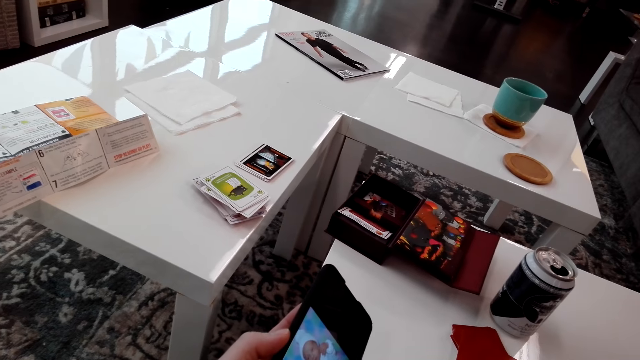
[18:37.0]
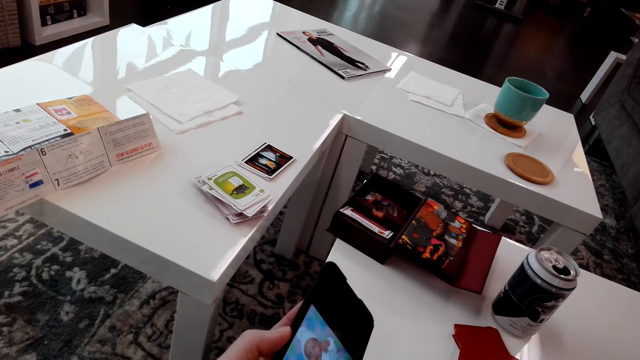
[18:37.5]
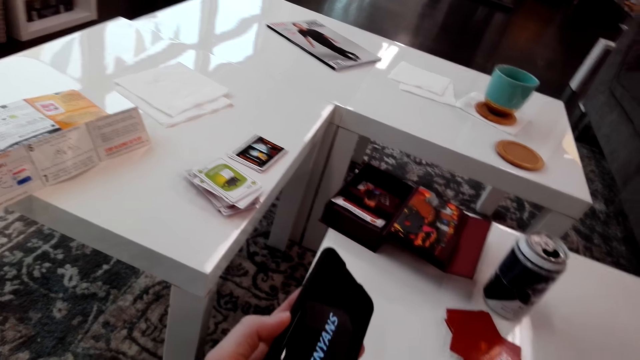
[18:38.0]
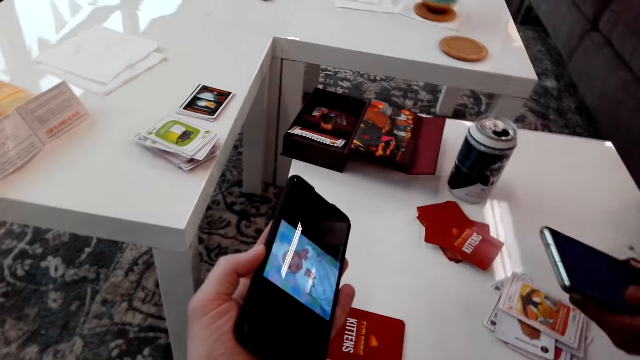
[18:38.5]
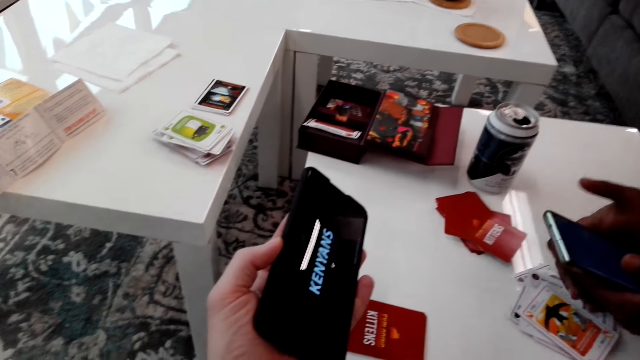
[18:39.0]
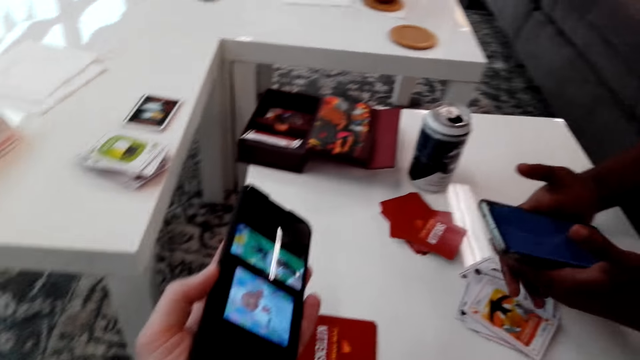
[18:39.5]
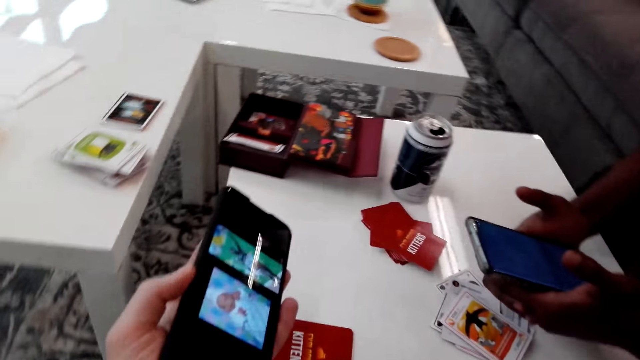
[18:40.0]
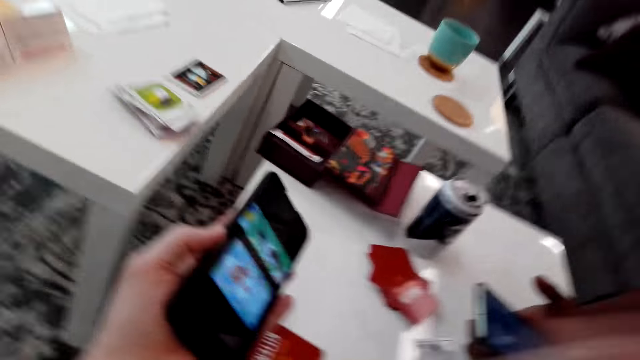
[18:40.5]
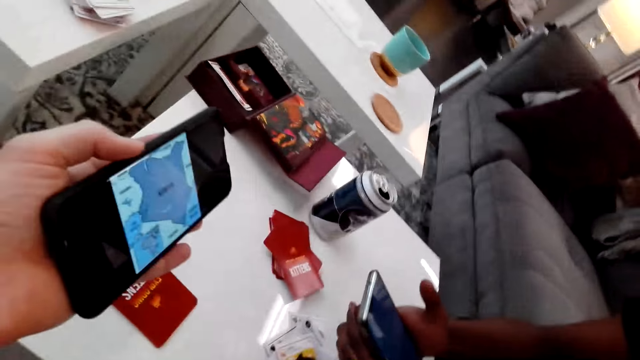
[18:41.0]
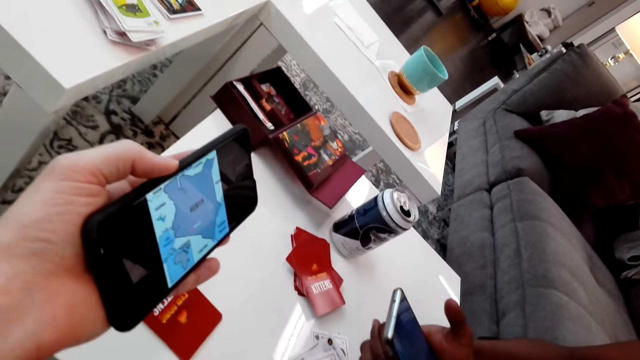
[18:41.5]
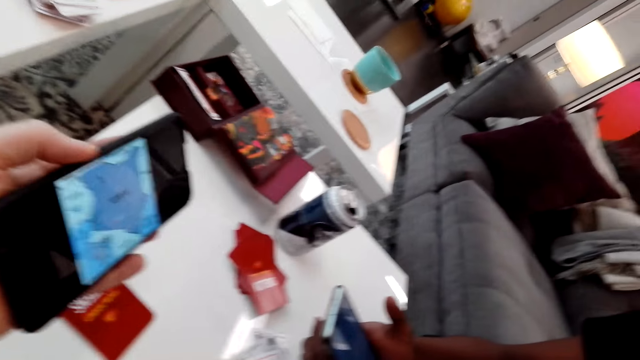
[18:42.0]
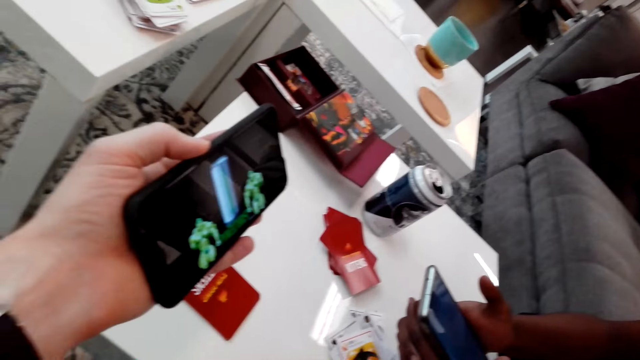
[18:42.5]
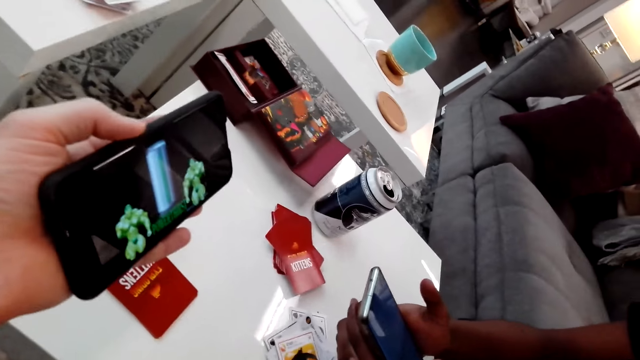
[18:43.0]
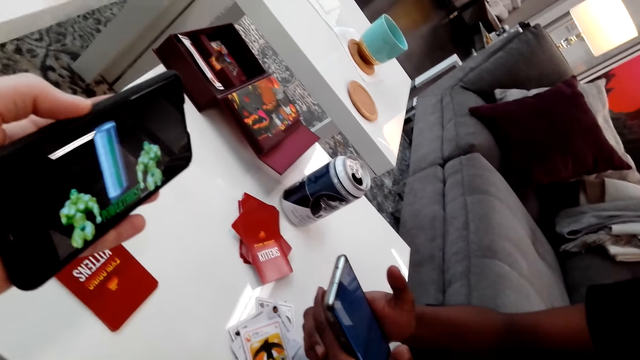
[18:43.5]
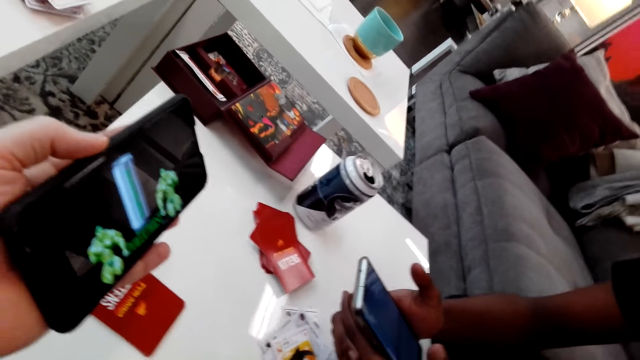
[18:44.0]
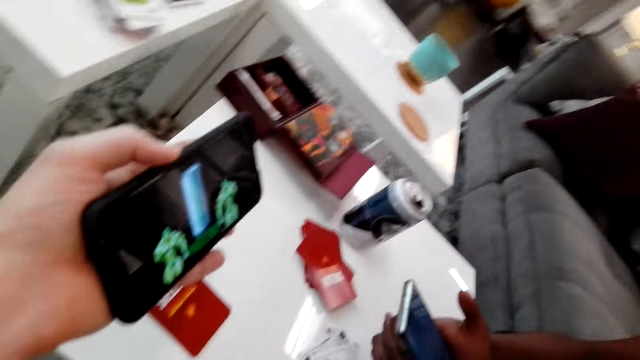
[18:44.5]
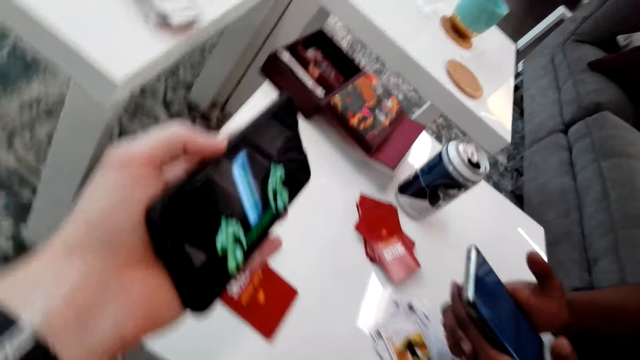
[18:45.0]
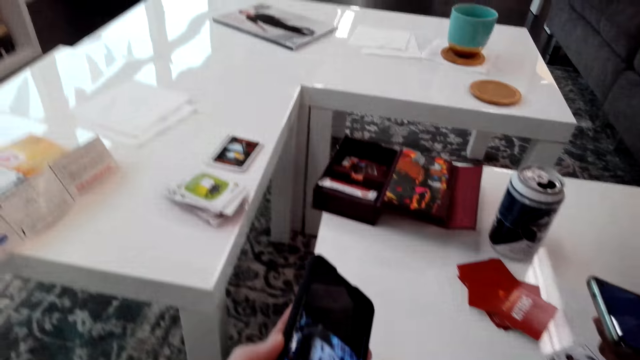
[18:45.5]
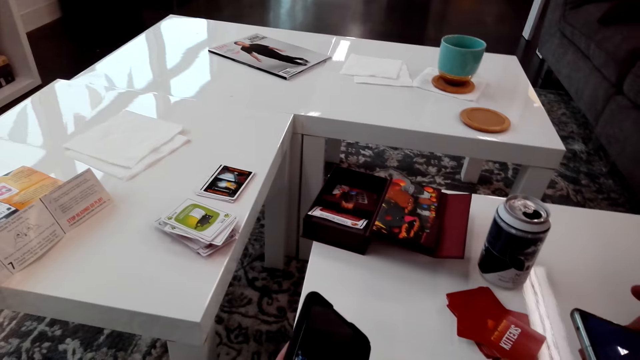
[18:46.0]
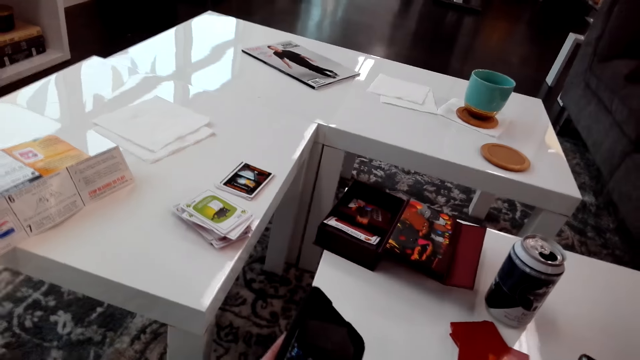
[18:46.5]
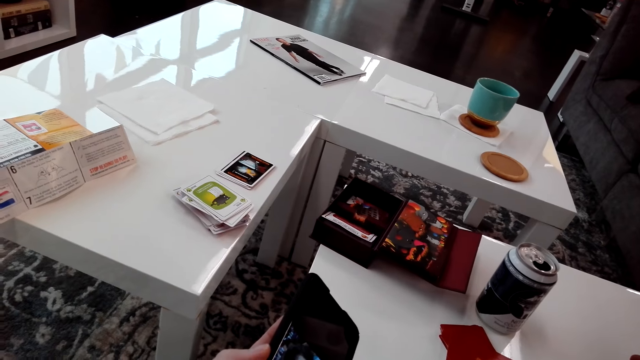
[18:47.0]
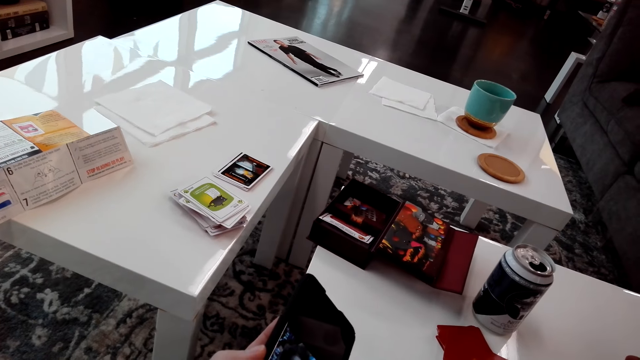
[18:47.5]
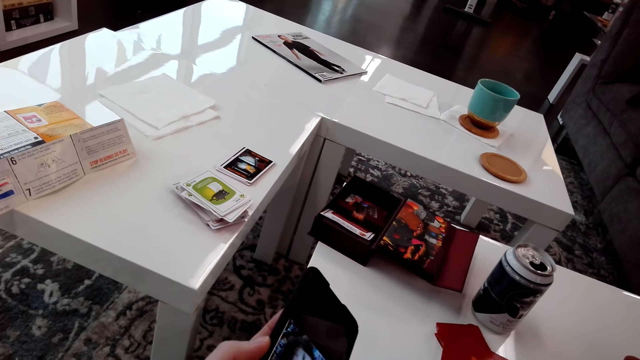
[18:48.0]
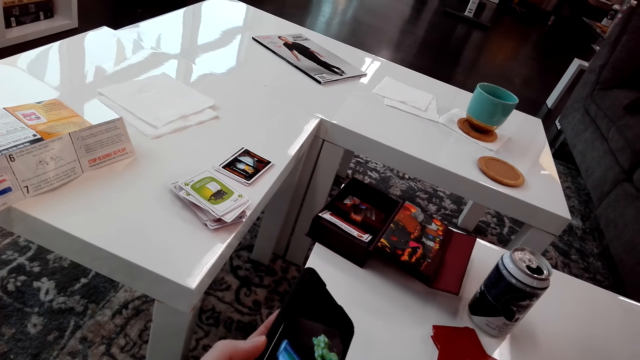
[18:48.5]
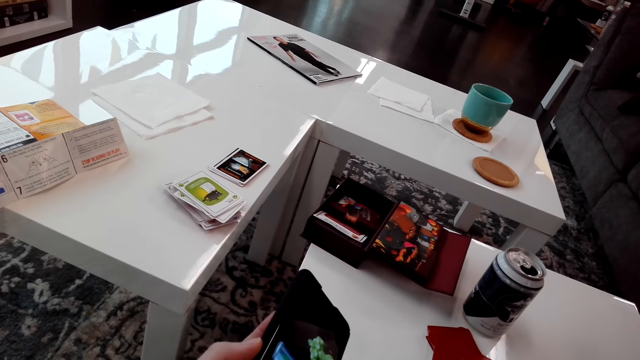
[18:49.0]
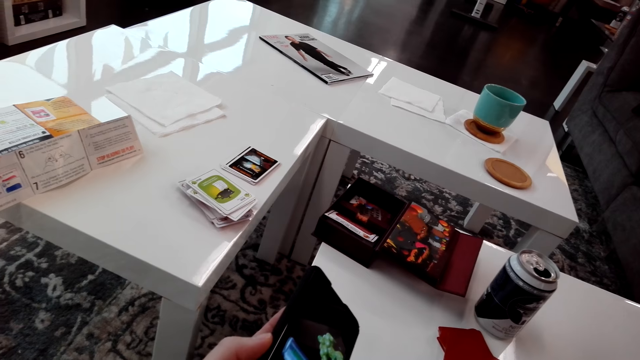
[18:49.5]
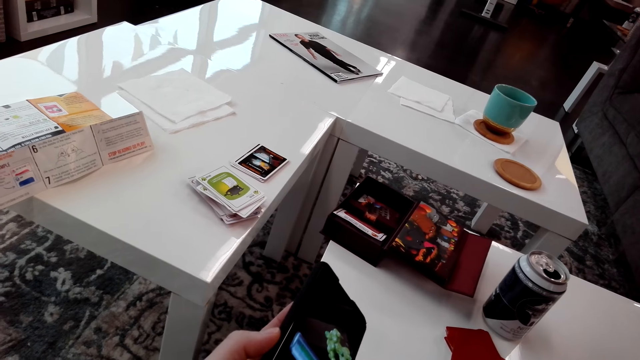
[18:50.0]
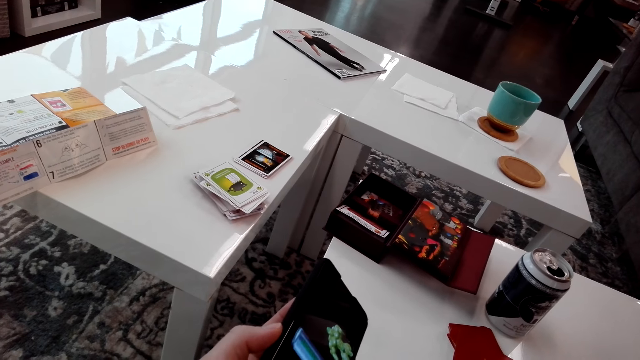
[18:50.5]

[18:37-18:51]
A man uses a phone. The camera wearer looks at the phone. The man looks at the phone. The camera wearer looks at the phone.

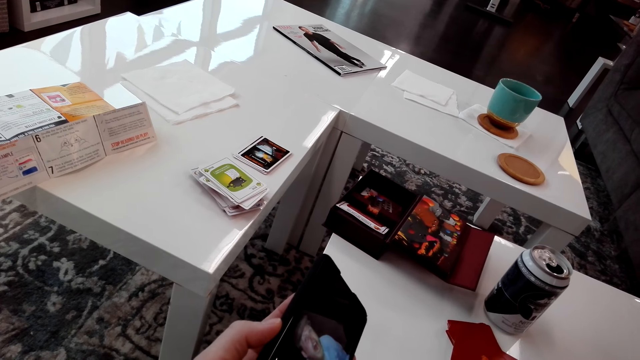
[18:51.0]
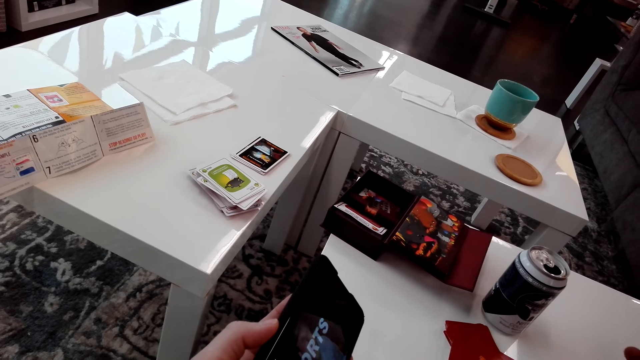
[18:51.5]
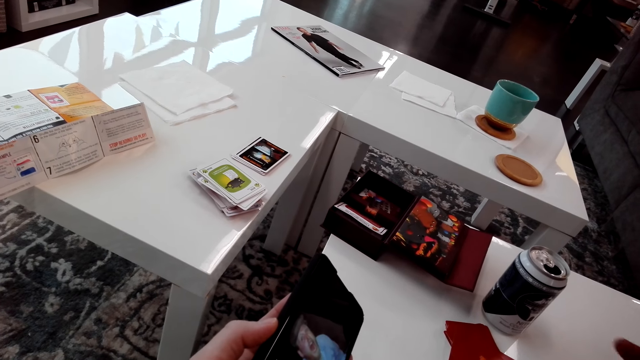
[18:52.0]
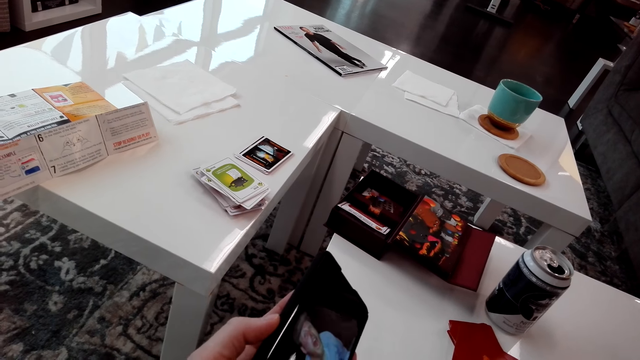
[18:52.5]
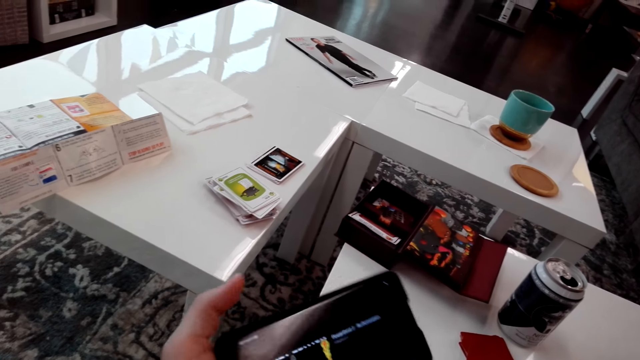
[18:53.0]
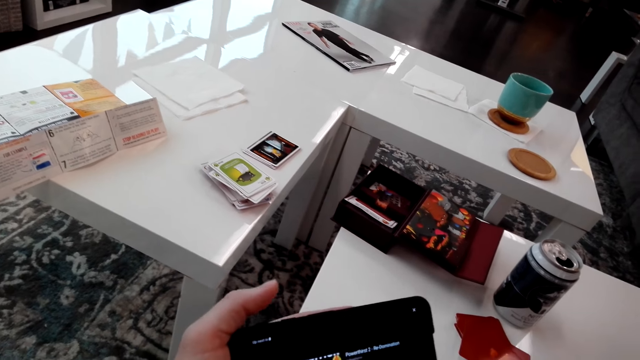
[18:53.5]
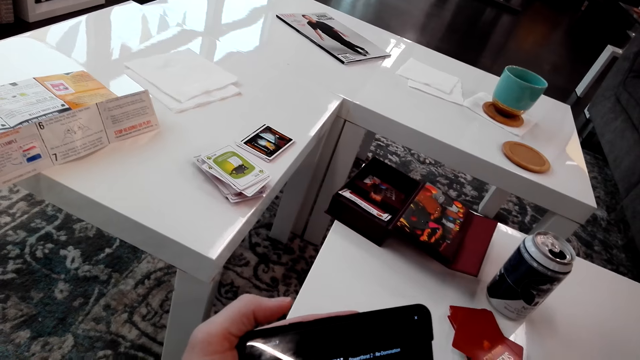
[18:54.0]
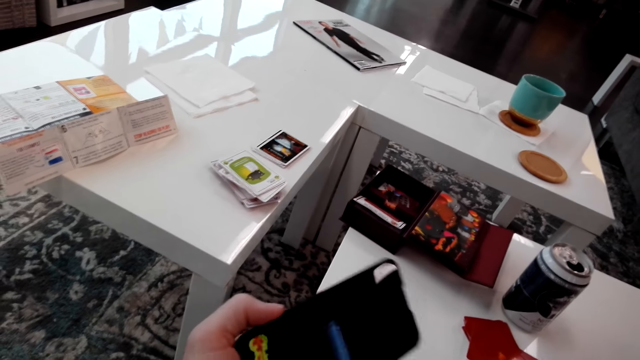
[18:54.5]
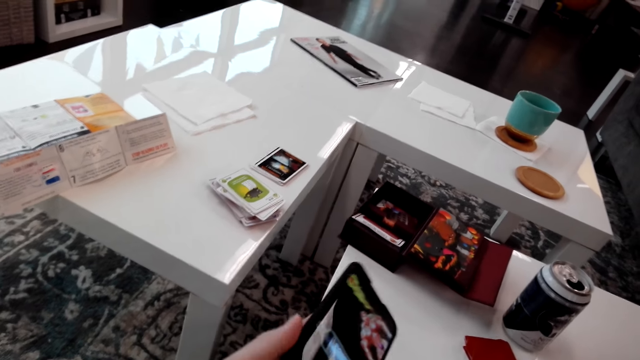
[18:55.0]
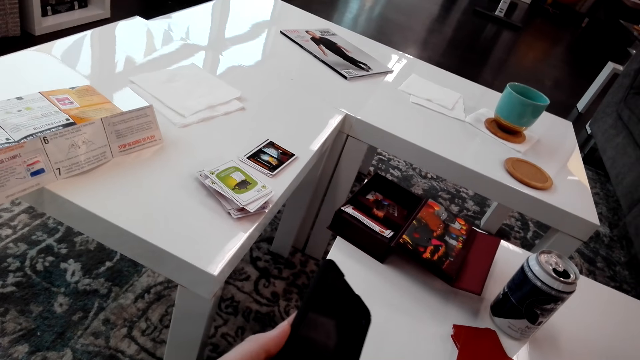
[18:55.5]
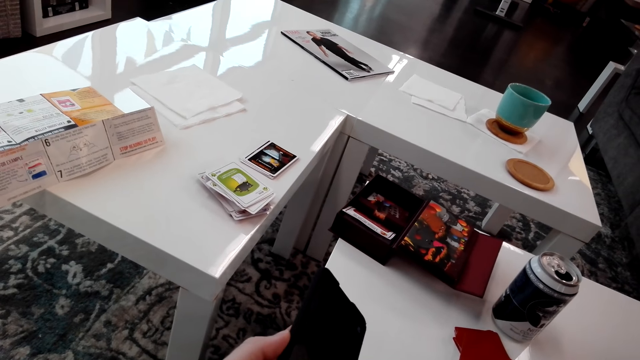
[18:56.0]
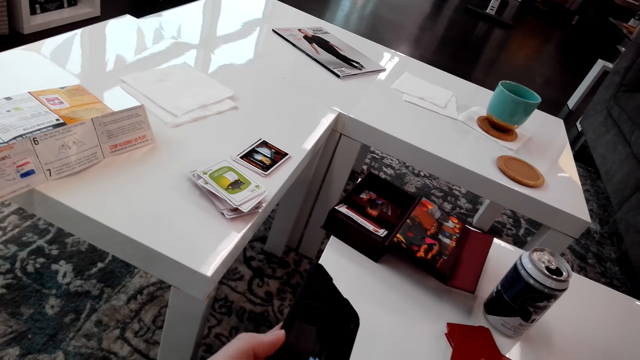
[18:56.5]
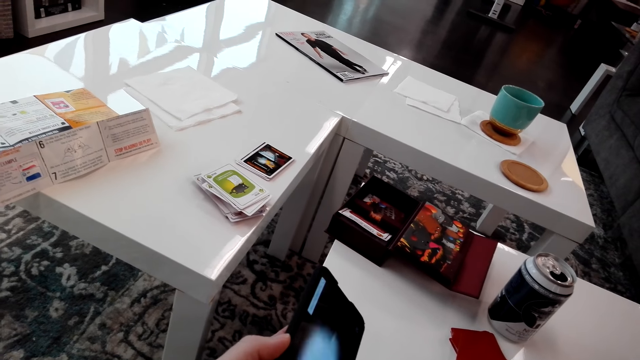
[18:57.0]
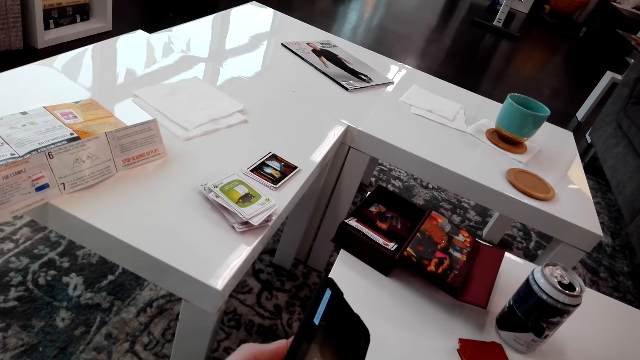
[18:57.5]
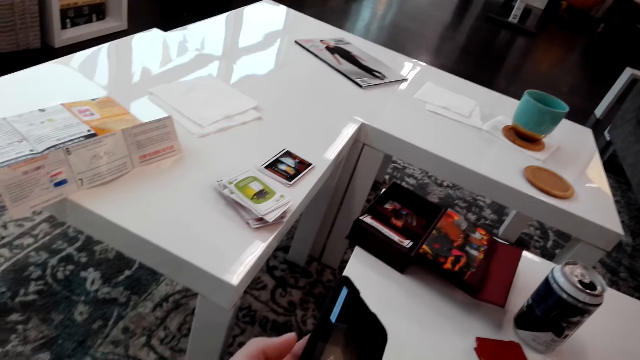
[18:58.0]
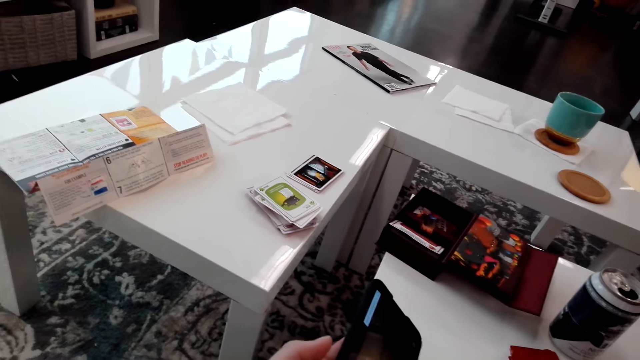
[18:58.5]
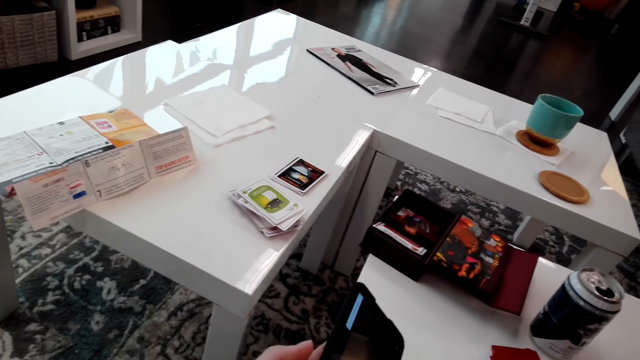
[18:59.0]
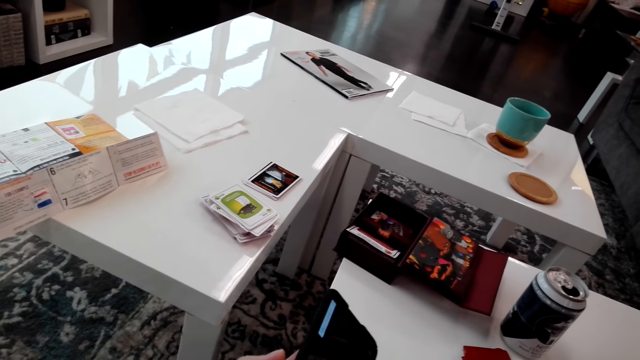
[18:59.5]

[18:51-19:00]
The camera wearer turns the phone. They look at the phone.
